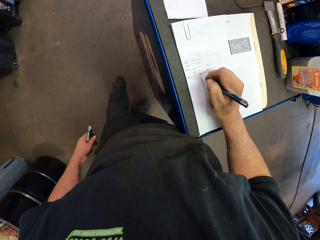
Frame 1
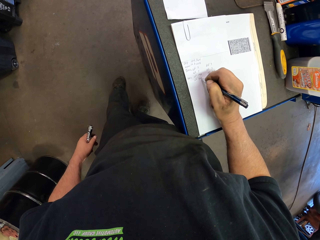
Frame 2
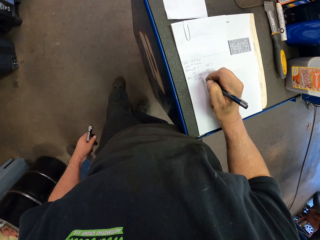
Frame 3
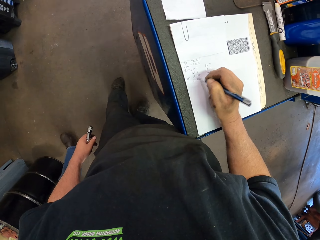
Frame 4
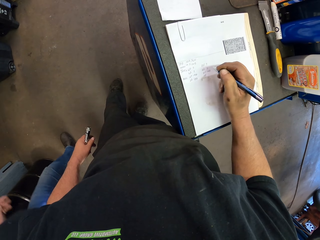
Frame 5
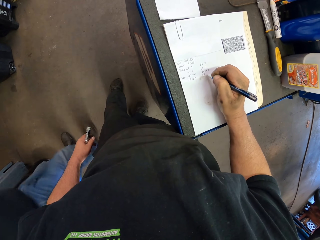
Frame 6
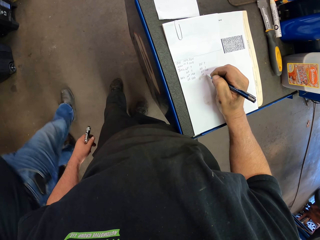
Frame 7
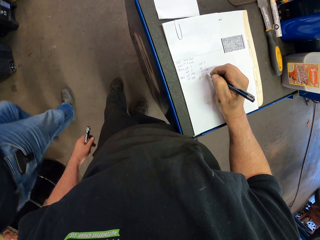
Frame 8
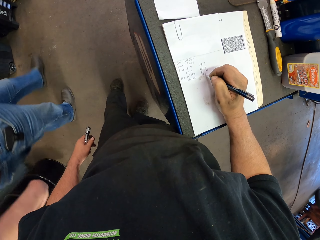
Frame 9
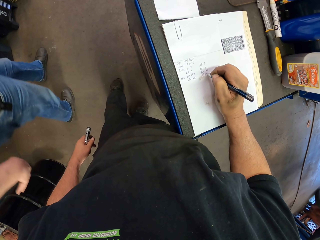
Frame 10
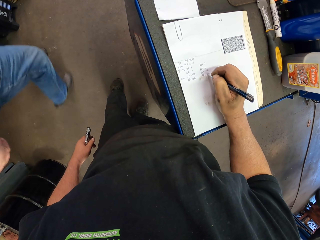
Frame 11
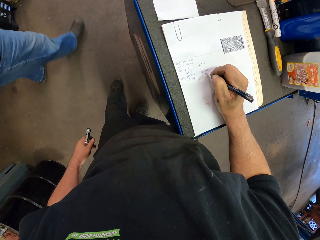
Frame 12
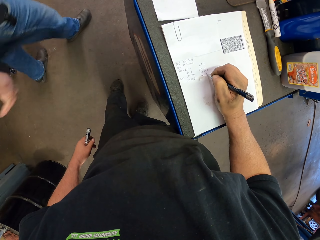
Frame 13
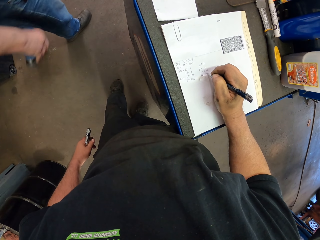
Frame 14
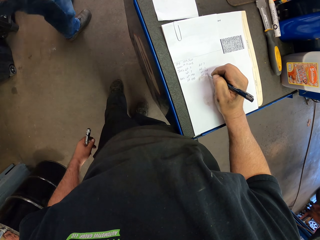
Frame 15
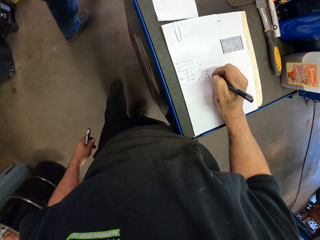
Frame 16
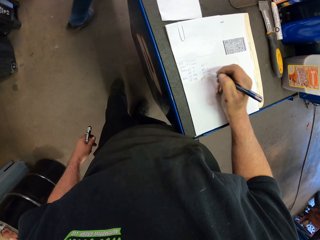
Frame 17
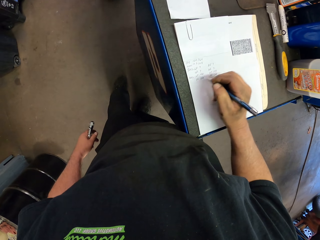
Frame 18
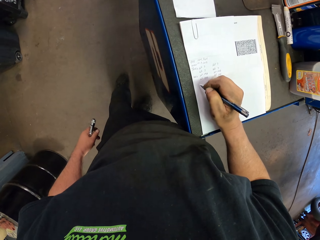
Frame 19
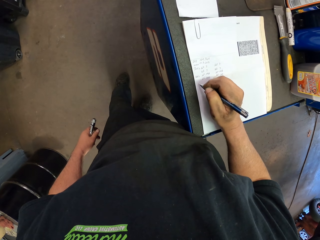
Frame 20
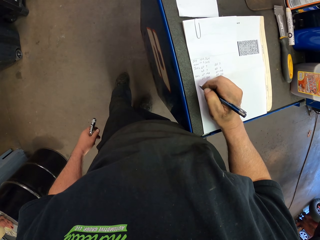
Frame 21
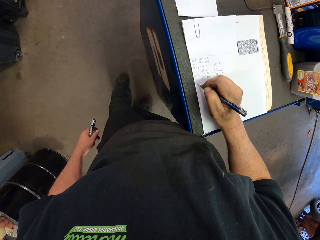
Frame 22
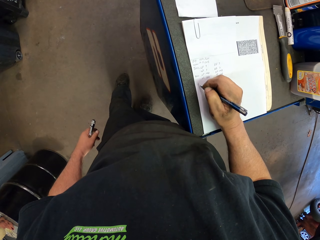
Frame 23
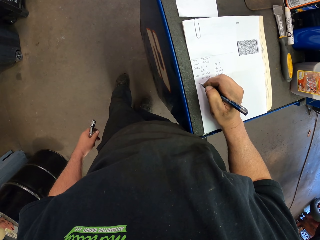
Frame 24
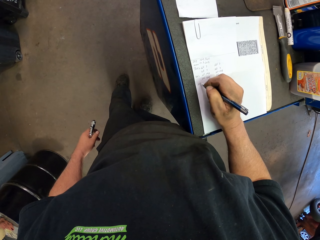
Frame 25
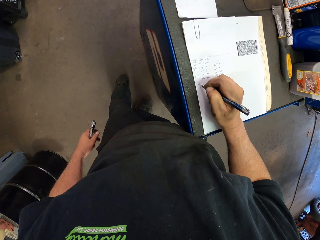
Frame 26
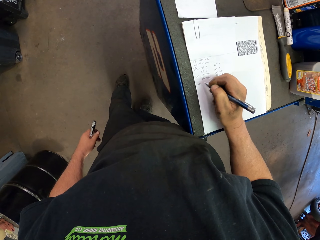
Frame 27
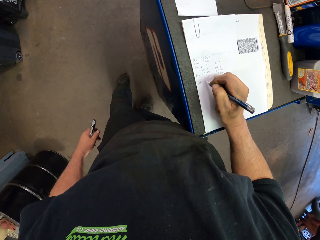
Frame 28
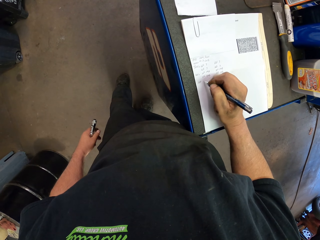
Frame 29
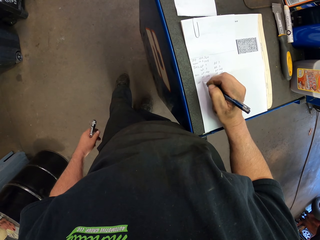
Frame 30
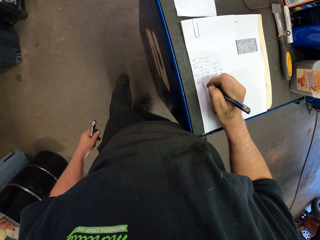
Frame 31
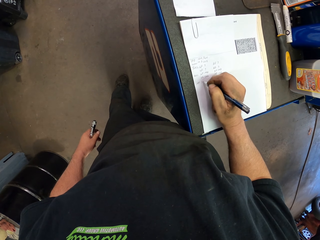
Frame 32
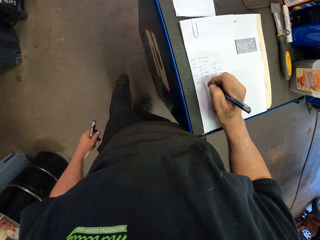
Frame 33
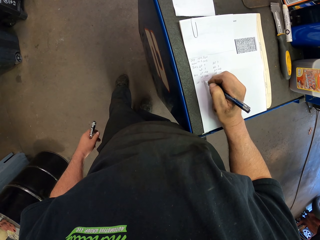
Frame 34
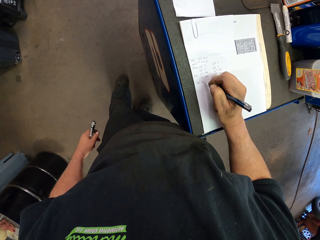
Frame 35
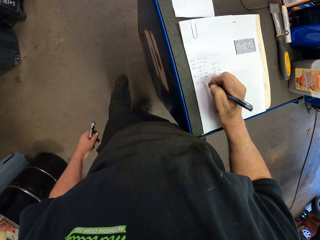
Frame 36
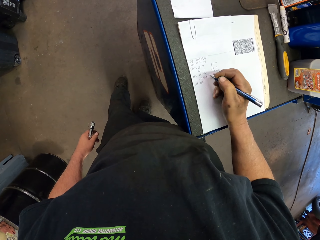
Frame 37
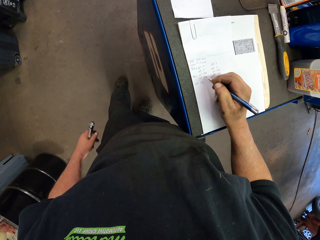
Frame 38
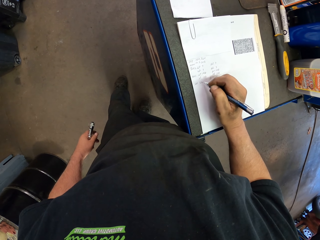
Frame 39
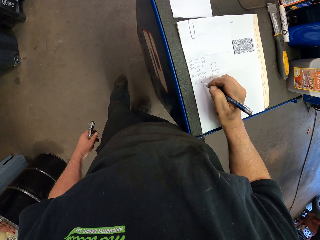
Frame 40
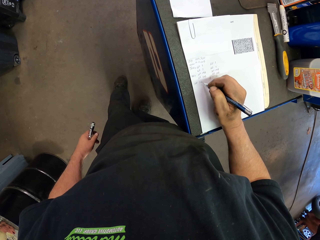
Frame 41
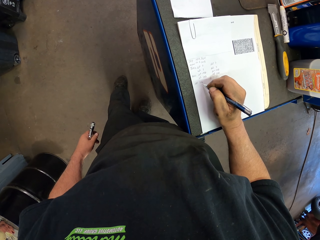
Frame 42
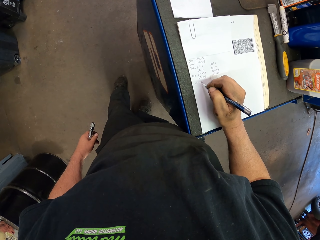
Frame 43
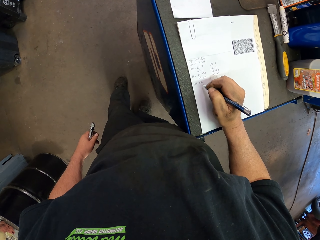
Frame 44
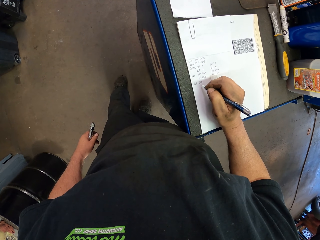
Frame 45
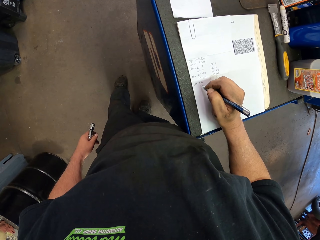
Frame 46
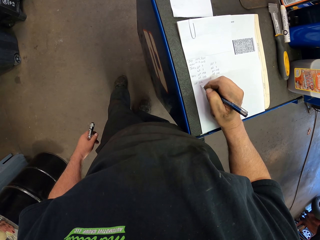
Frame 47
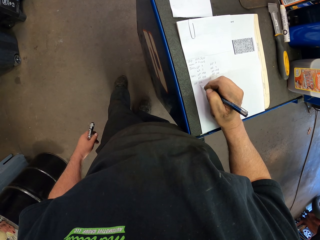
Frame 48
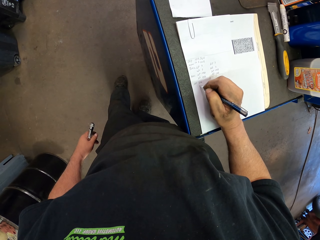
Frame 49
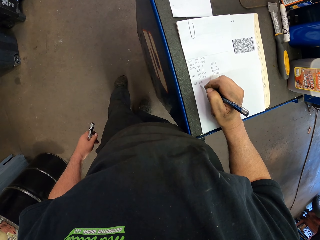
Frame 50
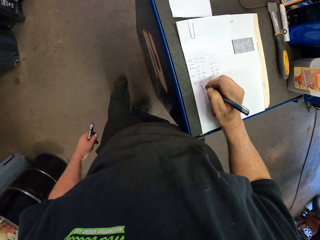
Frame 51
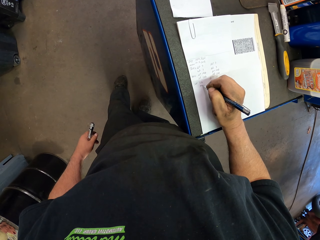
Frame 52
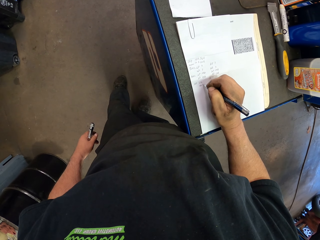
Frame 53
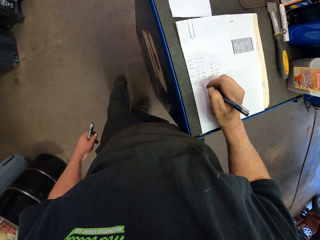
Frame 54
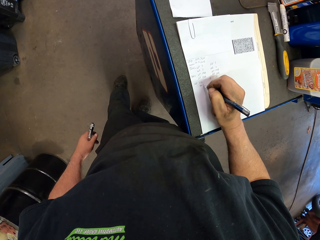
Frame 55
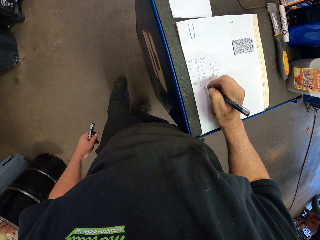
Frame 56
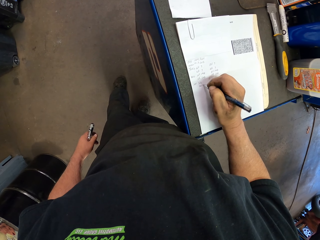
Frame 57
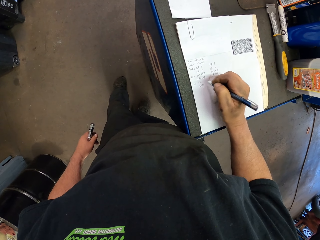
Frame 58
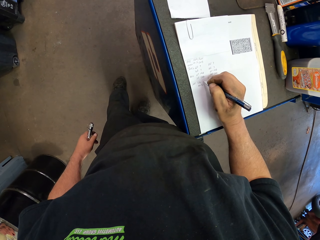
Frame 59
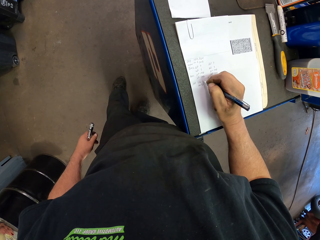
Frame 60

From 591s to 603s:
A man walks by.

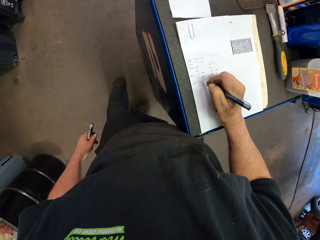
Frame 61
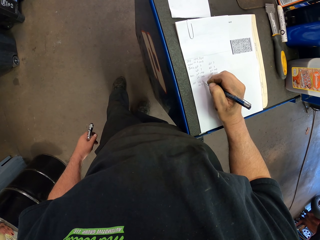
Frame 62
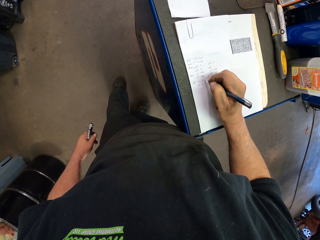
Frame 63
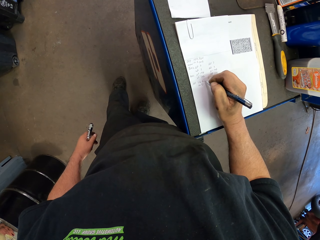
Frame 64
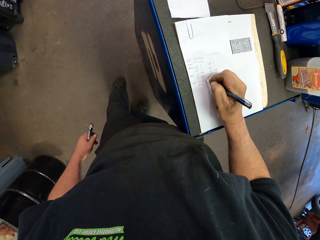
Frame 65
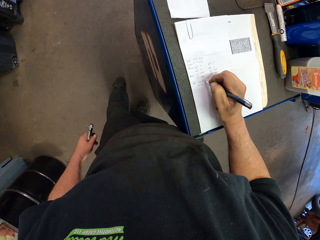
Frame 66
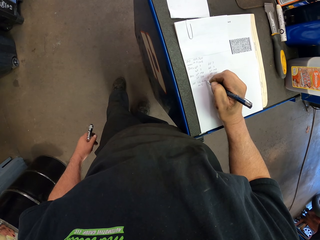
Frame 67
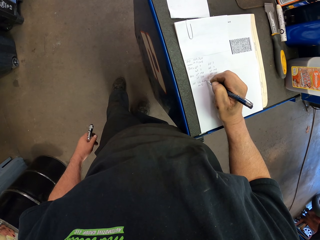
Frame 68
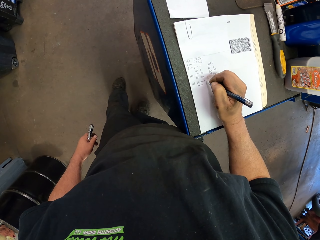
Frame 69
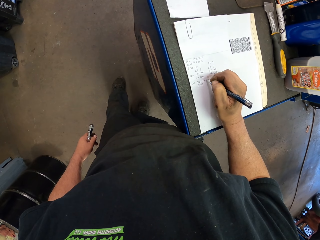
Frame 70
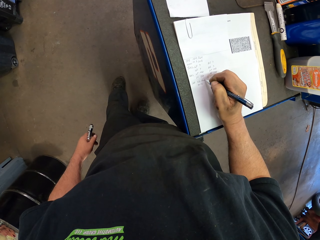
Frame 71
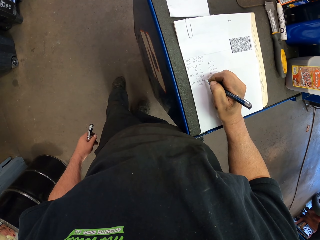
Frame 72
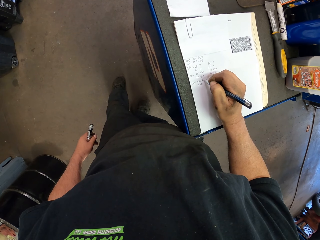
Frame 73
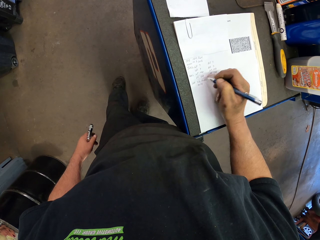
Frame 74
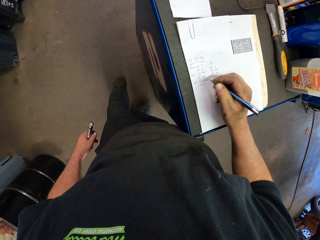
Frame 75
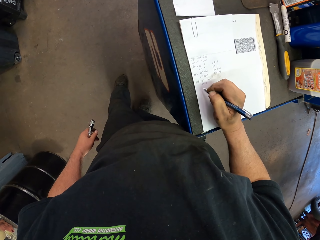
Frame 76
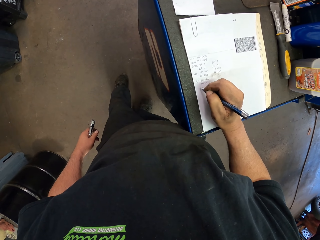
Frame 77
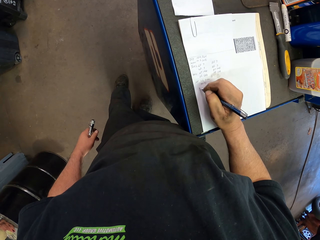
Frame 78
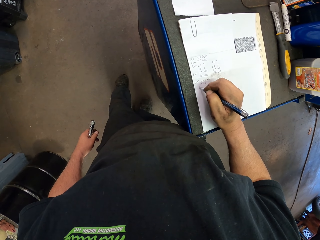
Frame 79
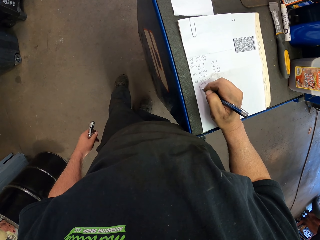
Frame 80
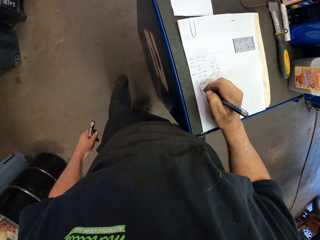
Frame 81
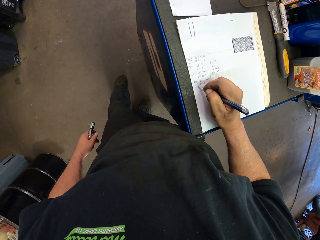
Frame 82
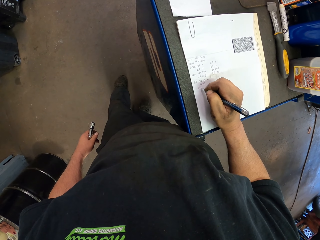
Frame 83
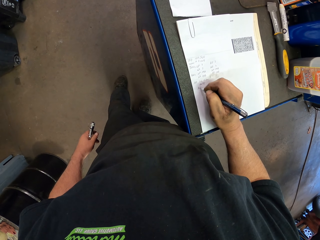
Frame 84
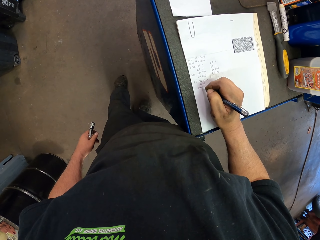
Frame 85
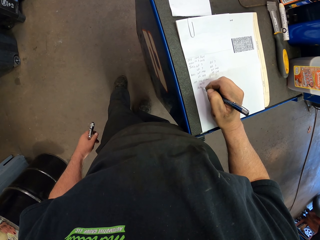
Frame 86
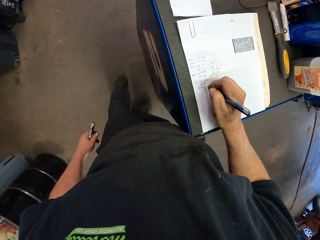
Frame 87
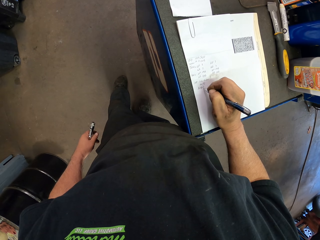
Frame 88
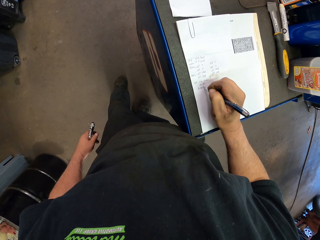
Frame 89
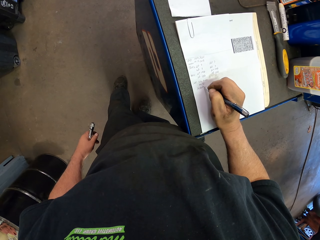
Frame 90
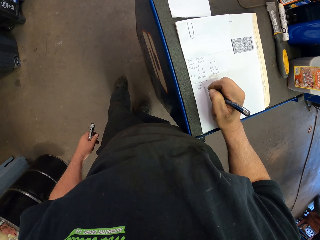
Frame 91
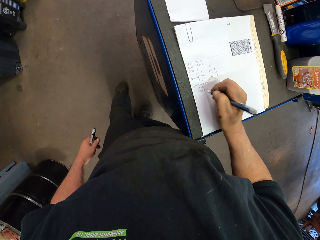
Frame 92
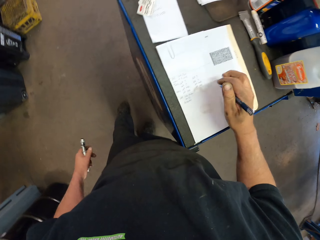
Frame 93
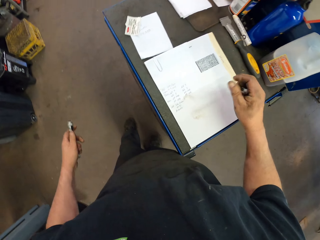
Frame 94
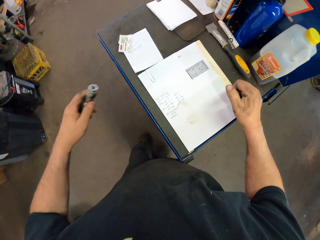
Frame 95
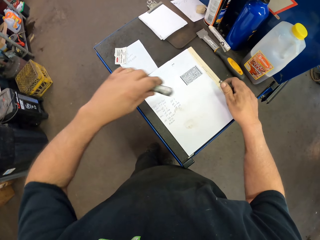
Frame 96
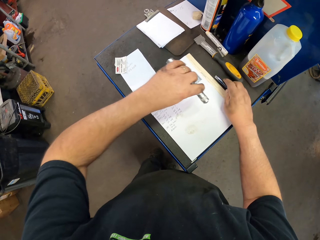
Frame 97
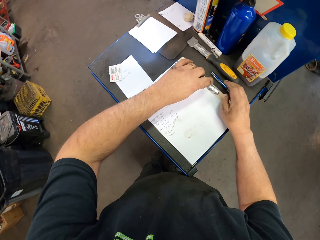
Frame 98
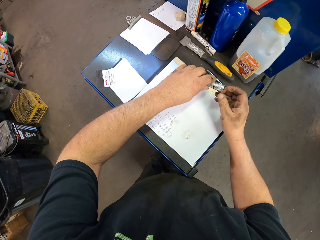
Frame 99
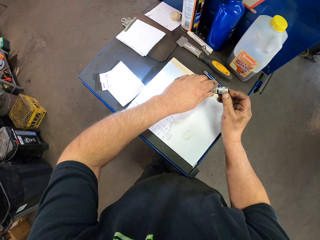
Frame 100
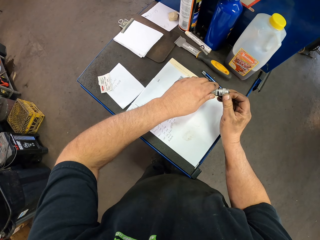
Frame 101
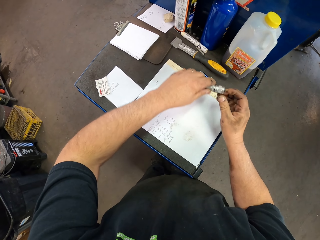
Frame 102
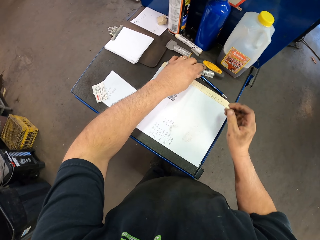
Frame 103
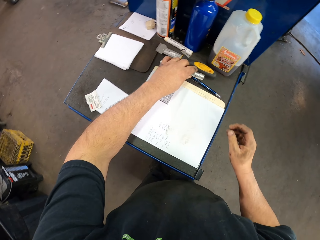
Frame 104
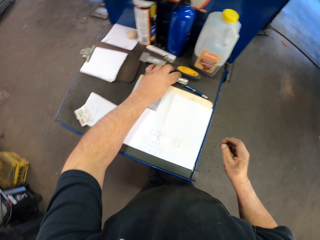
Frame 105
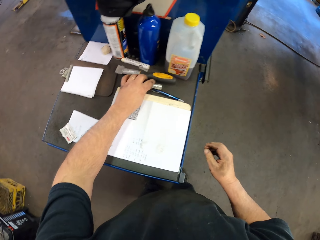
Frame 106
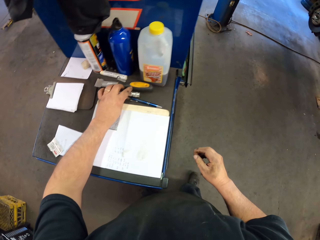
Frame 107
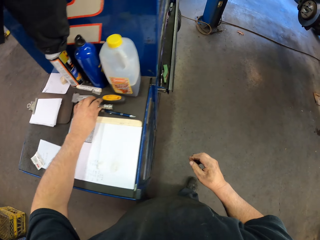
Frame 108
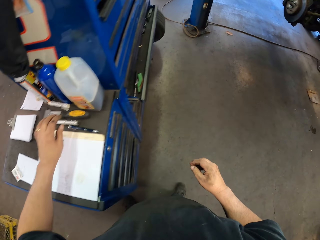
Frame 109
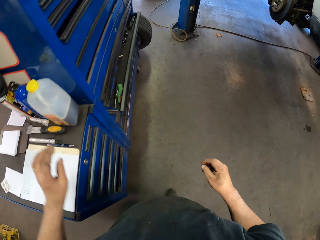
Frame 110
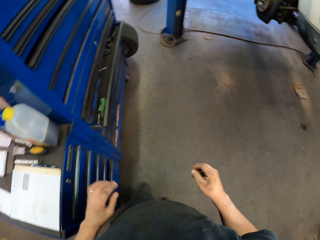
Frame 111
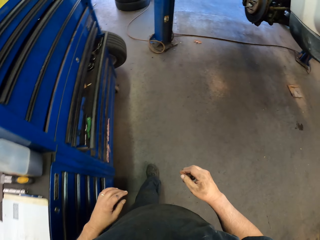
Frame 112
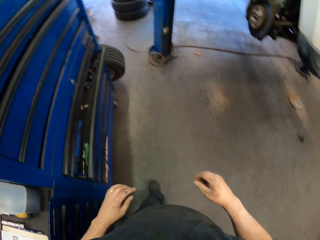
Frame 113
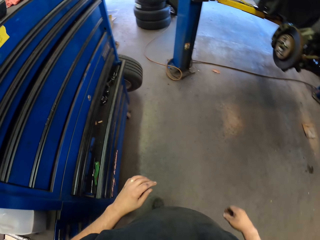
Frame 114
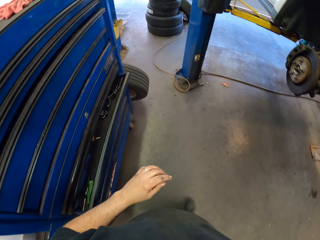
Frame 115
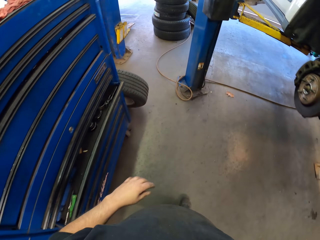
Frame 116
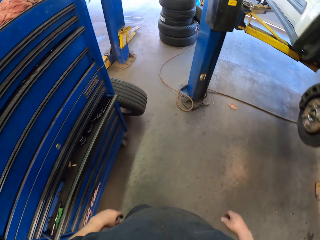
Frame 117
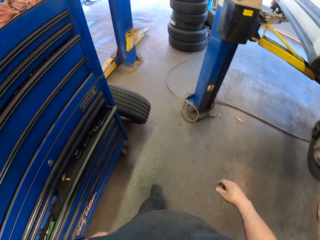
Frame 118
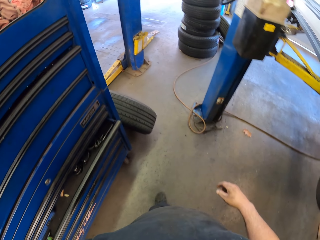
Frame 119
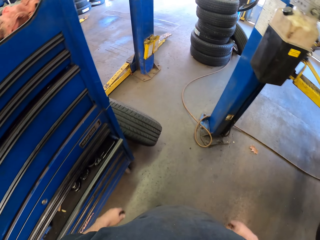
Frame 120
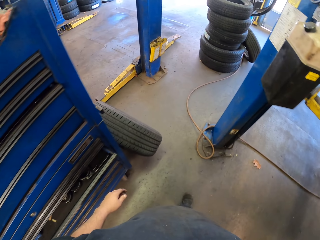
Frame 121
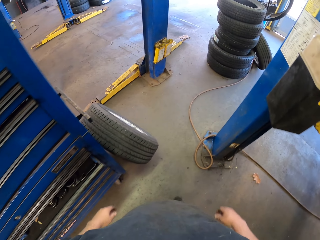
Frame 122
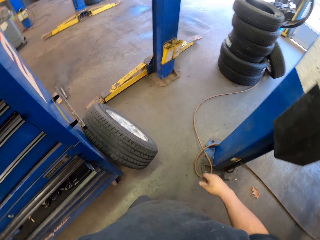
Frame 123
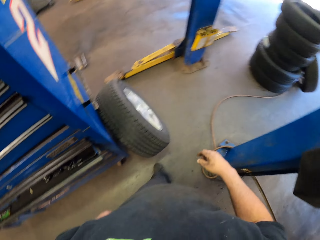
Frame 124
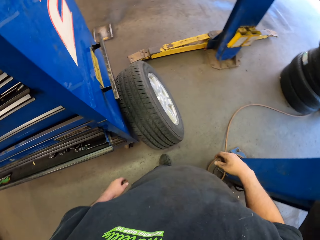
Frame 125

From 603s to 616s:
The camera wearer puts off the torch. They cover the pen. They put the torch down. They place the pen on top of the table. They move around the room.
